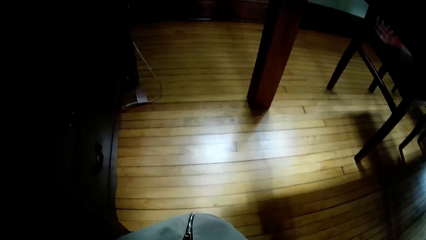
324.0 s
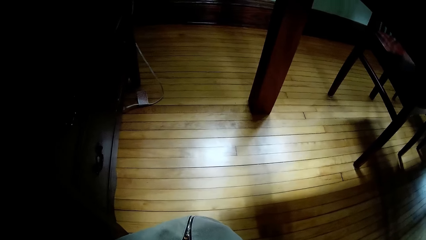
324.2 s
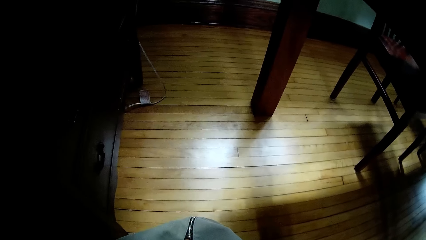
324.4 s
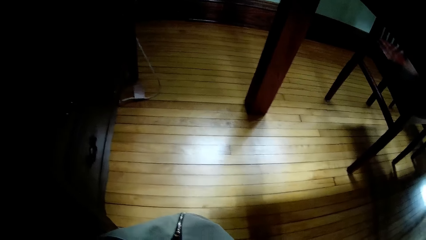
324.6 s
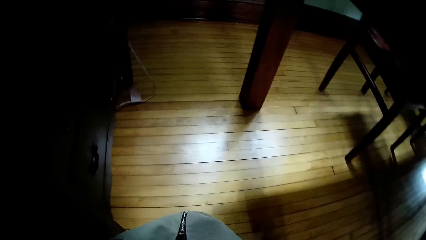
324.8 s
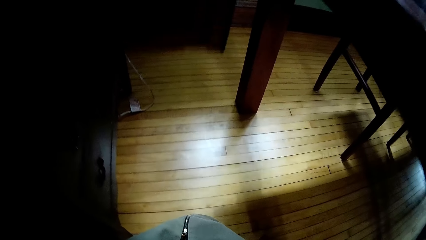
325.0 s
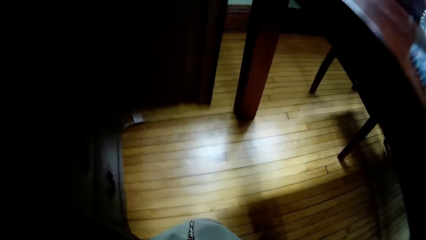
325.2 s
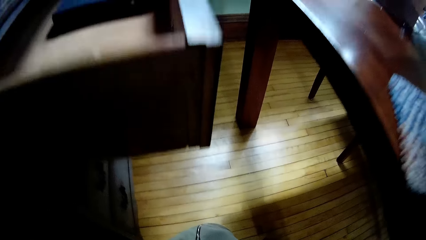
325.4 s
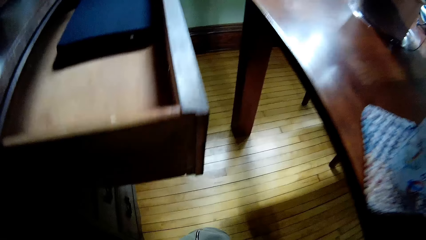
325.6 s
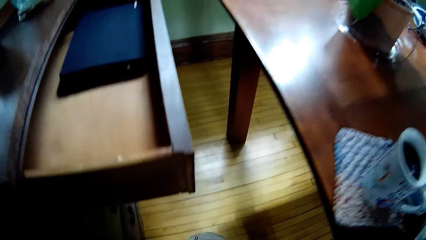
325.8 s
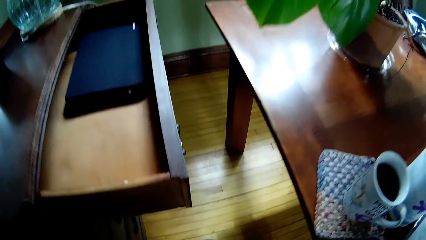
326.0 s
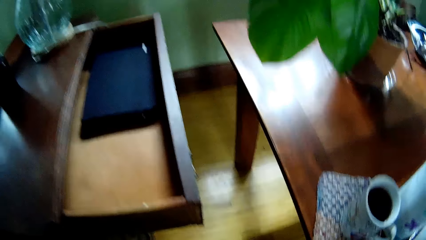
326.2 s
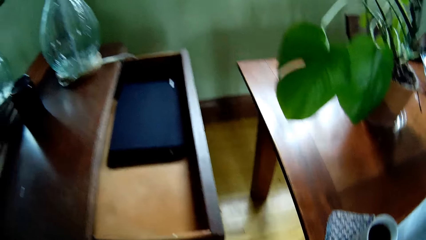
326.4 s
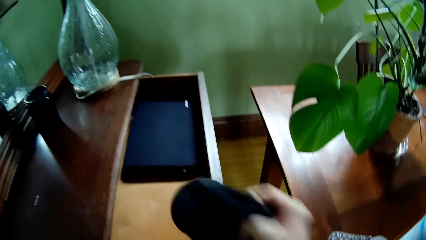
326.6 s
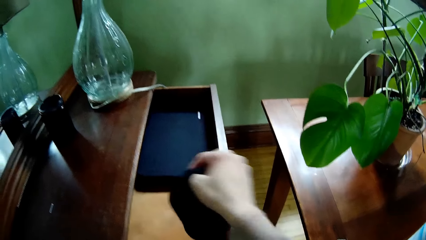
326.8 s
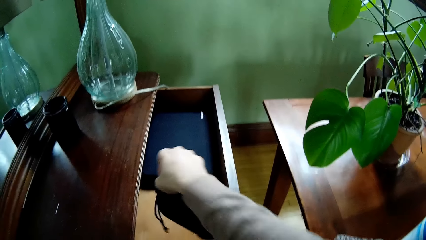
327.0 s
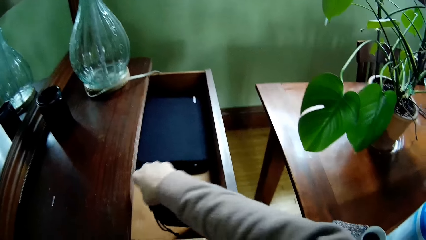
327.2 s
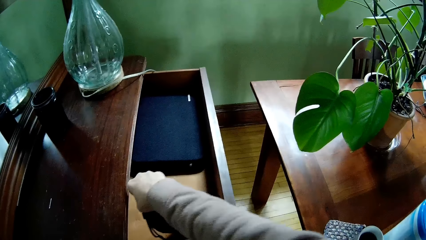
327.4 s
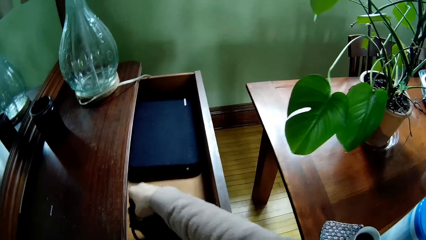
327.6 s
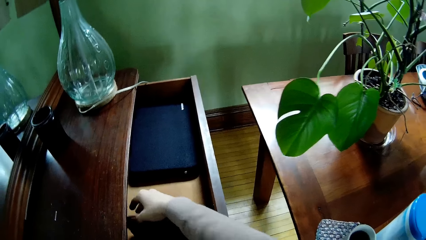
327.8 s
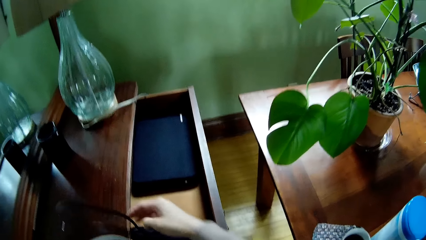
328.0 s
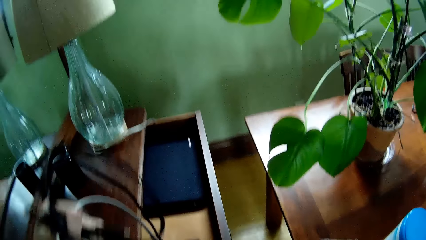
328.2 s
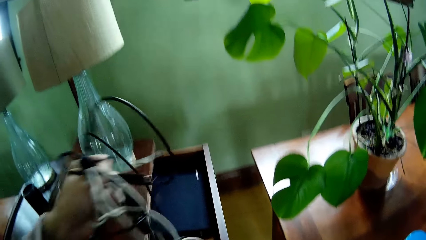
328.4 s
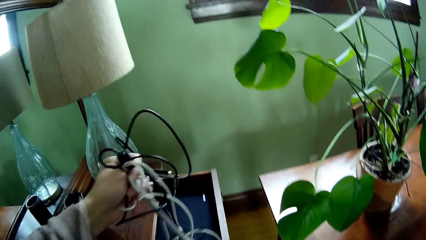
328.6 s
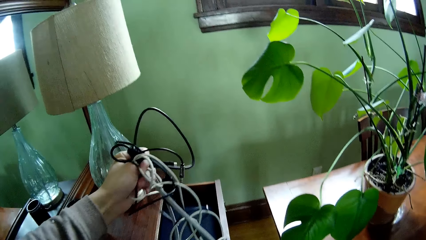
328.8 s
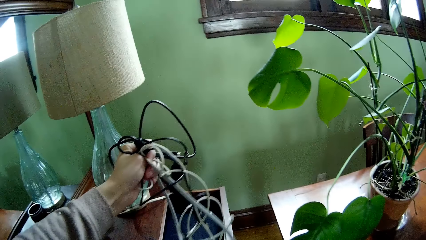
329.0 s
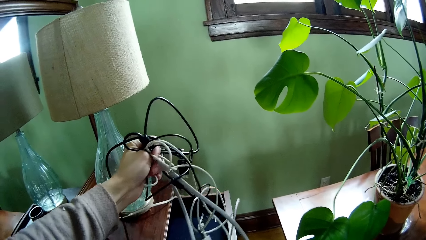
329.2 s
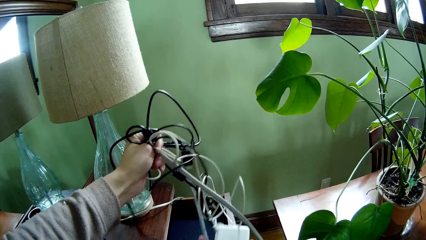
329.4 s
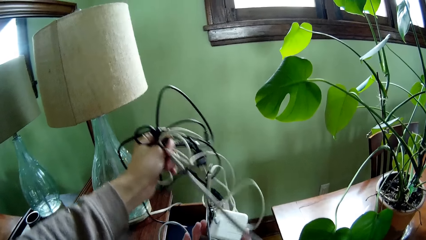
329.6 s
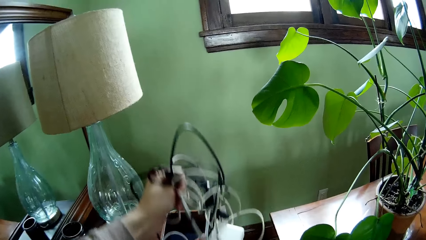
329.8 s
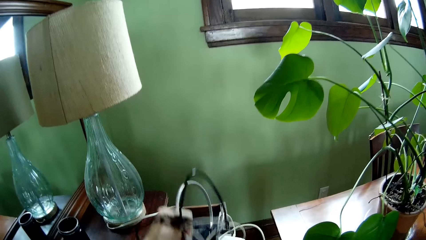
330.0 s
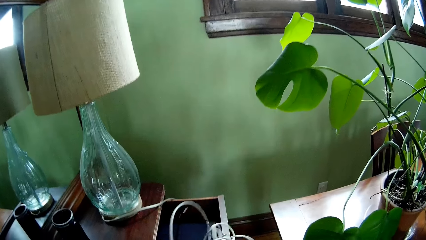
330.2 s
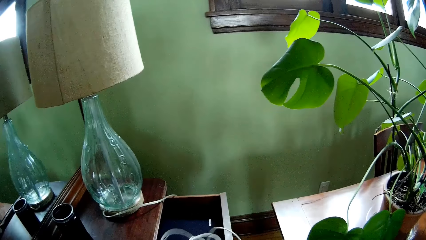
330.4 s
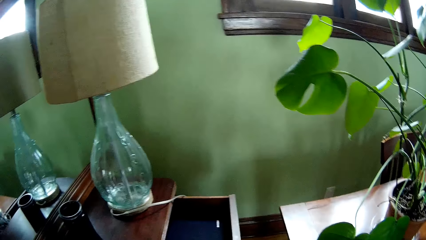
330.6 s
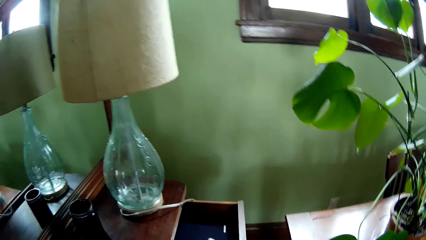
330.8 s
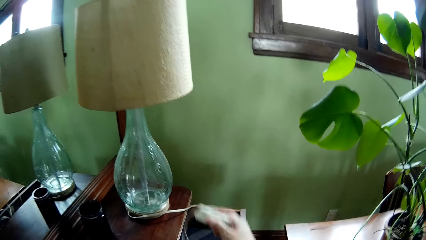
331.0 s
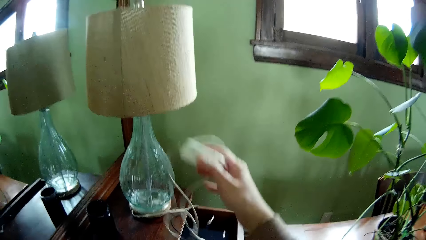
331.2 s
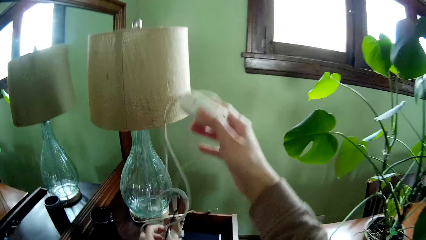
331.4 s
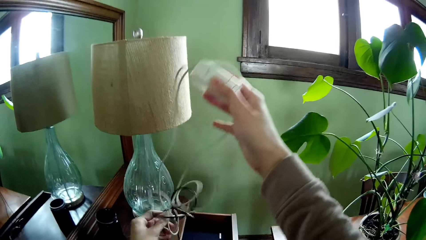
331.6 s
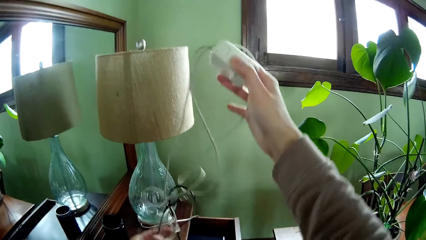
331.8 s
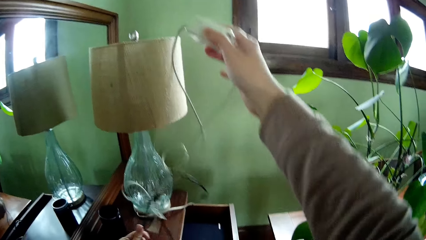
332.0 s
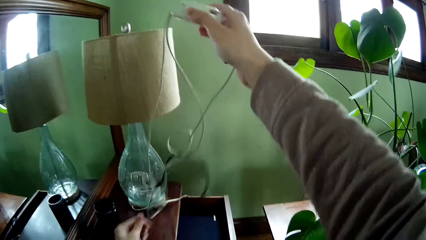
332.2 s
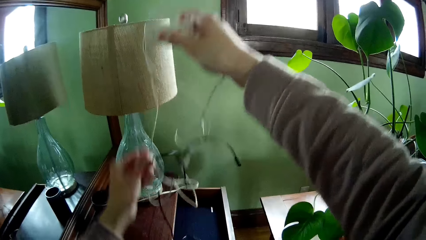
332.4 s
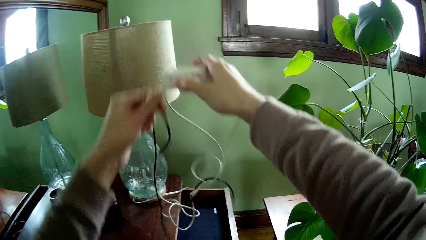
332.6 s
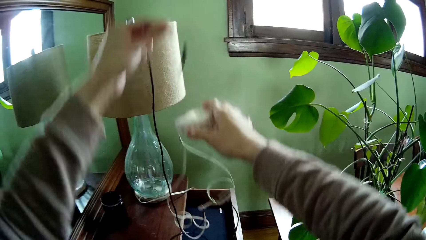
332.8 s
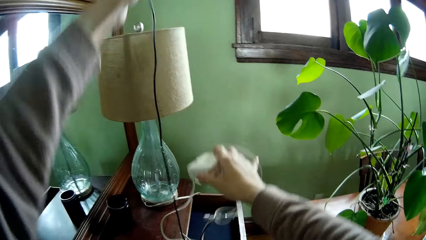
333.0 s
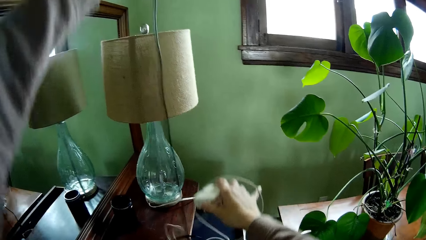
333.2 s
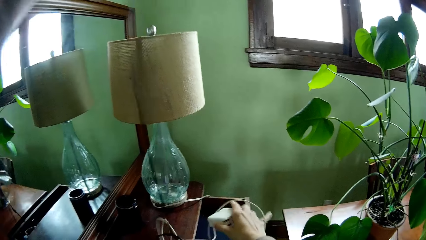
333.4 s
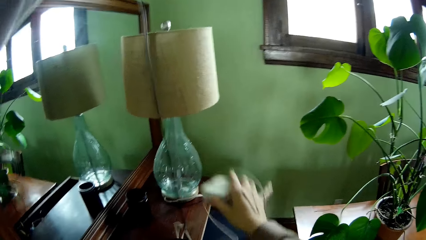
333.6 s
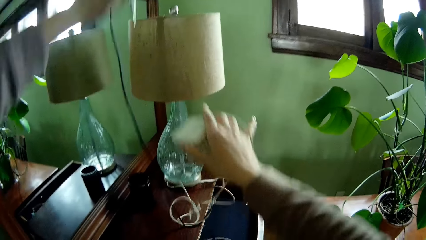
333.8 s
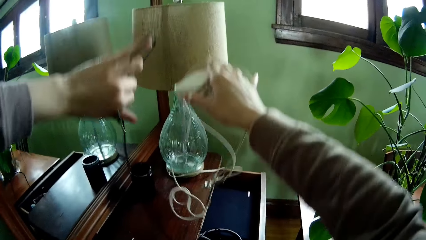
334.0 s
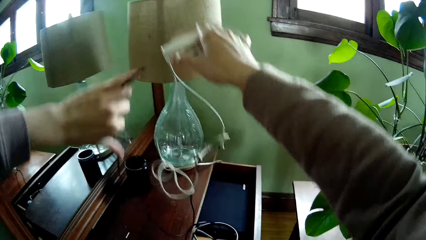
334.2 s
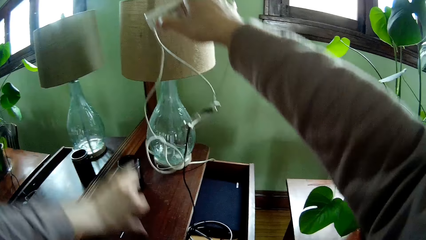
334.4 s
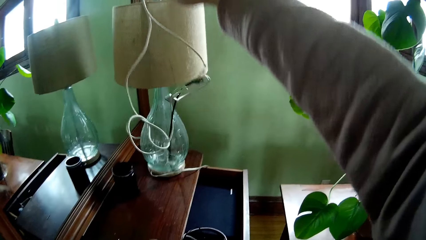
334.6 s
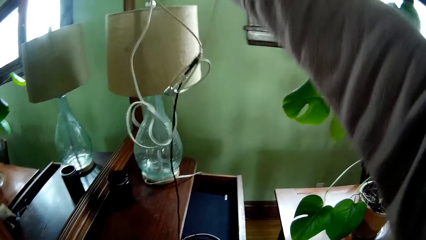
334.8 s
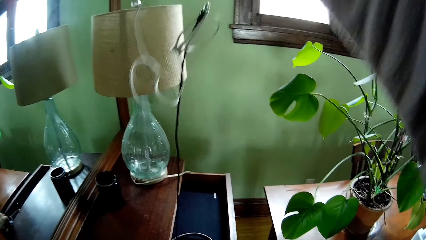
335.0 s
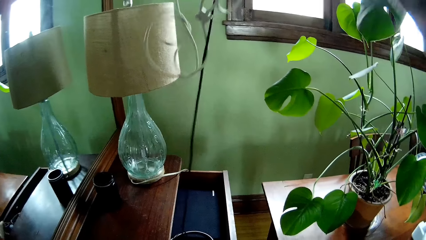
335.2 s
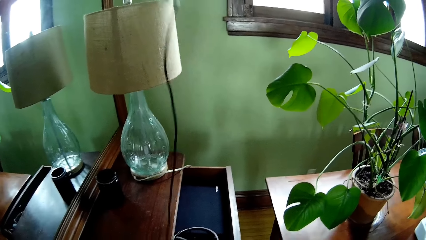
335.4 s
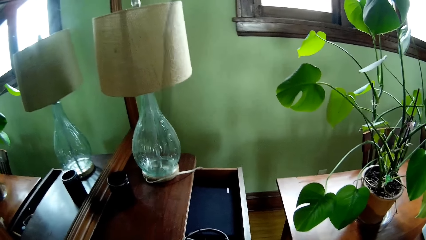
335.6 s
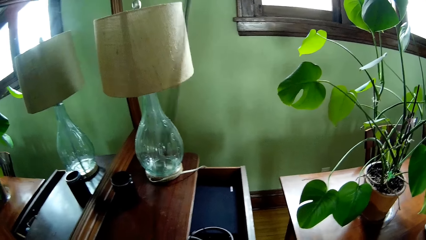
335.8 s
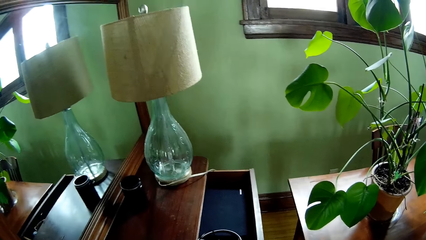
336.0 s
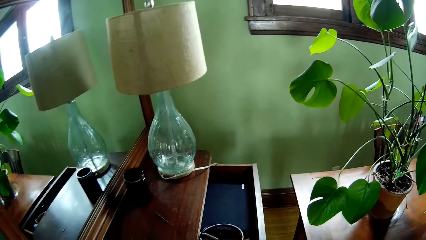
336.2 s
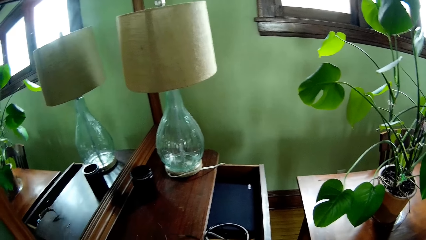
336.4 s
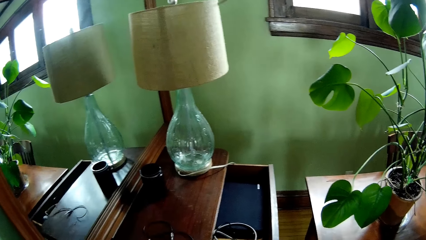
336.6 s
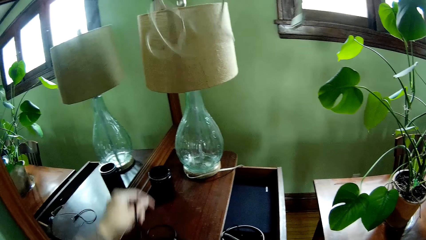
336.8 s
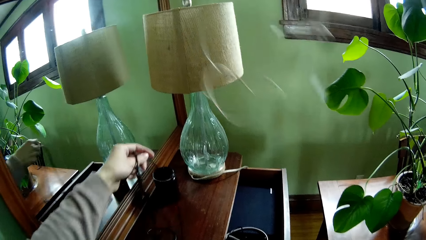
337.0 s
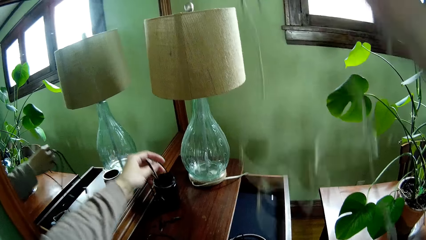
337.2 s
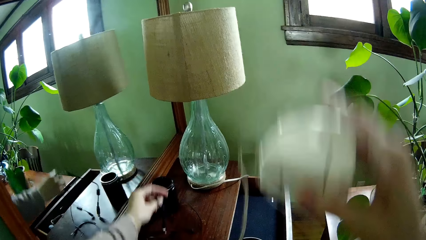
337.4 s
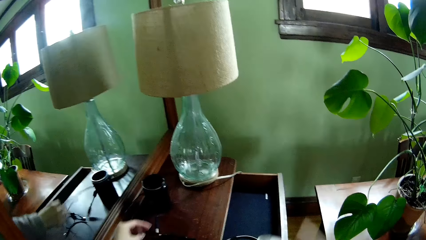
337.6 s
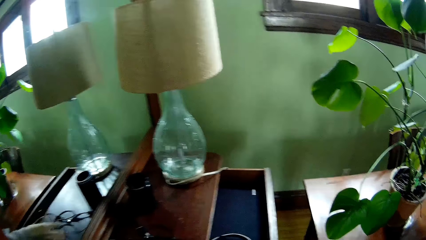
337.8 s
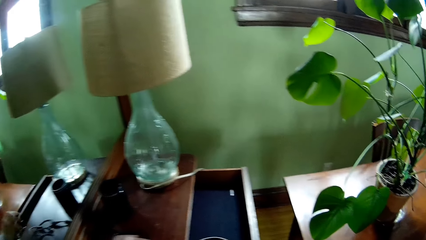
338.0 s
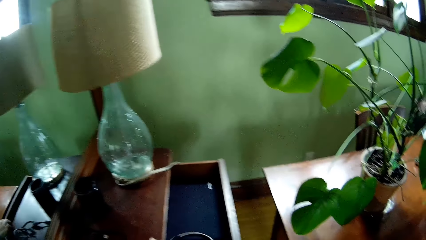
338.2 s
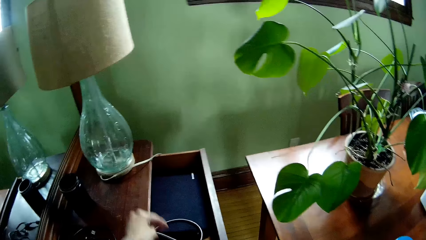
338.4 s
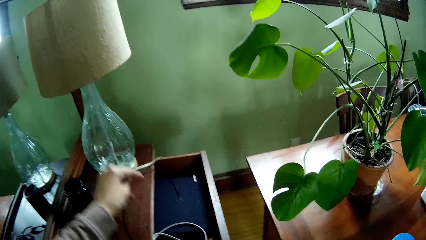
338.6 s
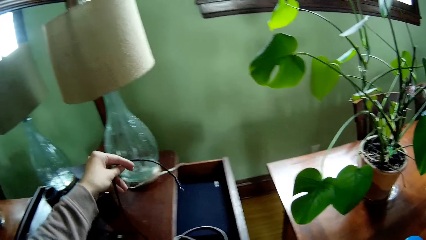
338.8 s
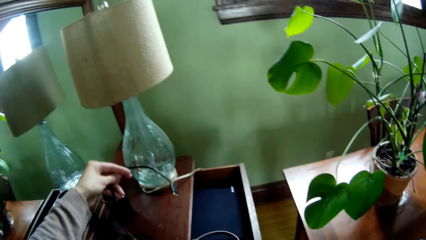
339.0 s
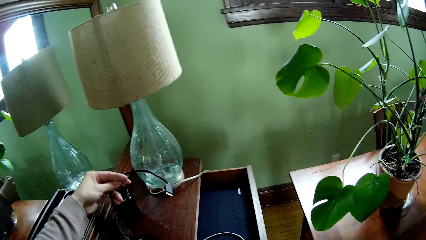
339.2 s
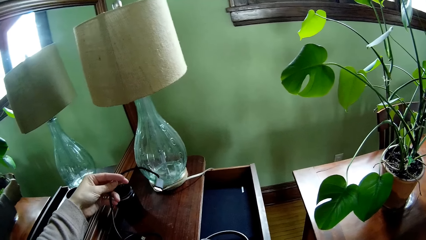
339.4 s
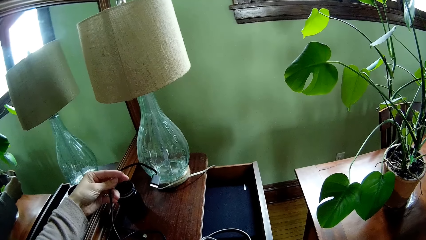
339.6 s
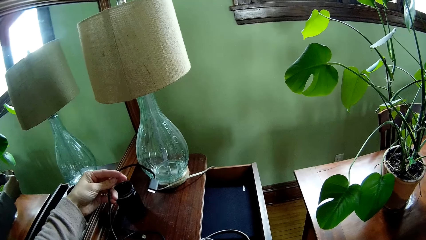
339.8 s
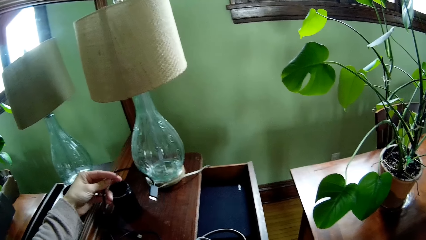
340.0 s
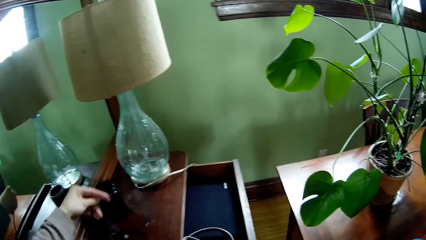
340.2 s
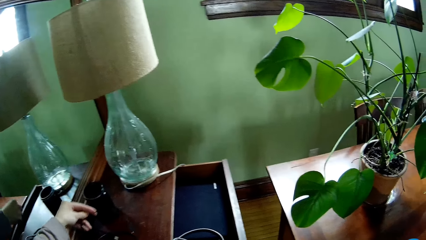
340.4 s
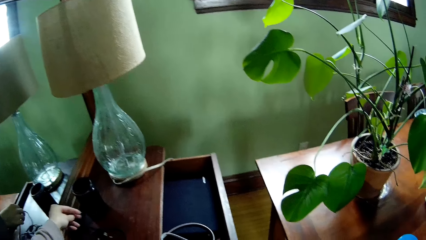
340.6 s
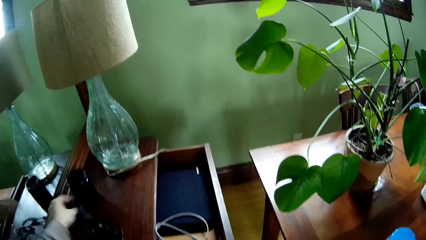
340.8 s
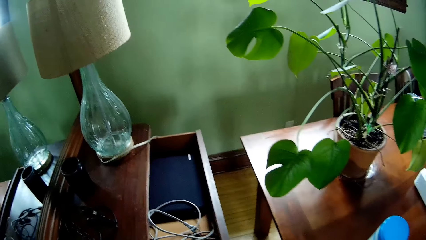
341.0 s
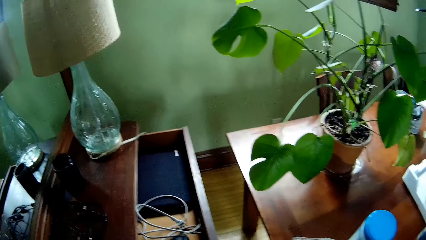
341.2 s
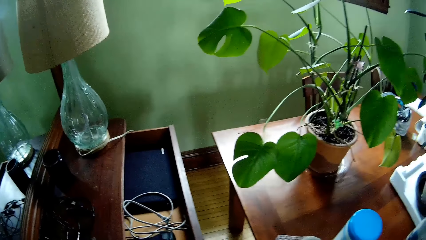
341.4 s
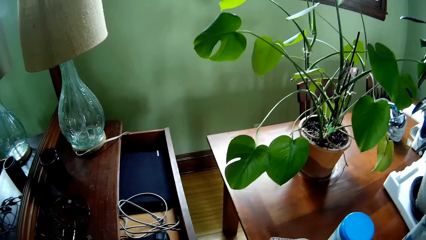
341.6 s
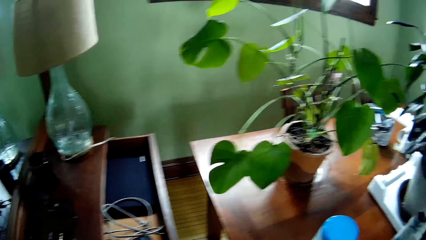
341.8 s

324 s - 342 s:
The camera wearer touches the bag on the floor with his hands. He places a purse inside the drawer with his right hand. He places a black and a white charger inside the drawer with his left hand. He untangles the cables. He picks up the white charger inside the drawer with his right hand. He separates the black charger from the white charger with his hands. He places the black charger on the top of the drawer with his left hand. He looks at the cable. He moves one end of the black charger together on the drawer. He sorts the cable.
